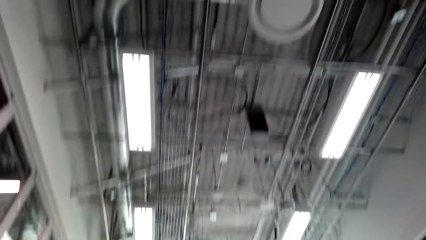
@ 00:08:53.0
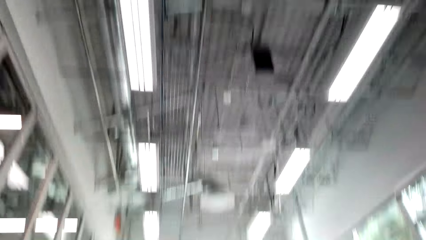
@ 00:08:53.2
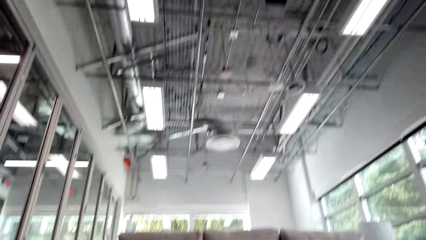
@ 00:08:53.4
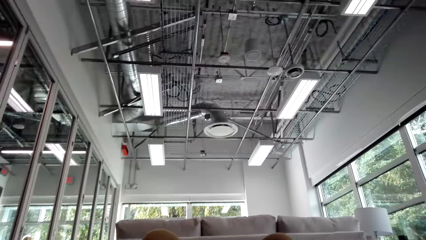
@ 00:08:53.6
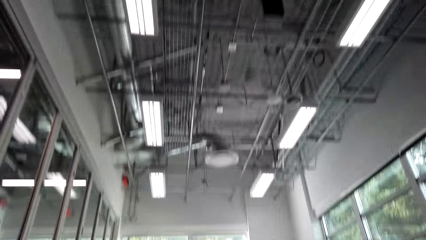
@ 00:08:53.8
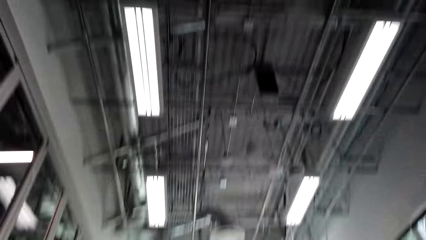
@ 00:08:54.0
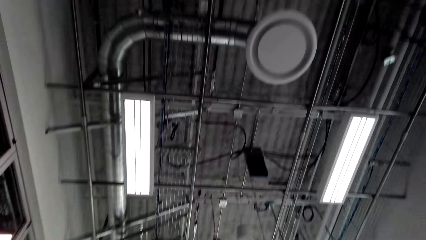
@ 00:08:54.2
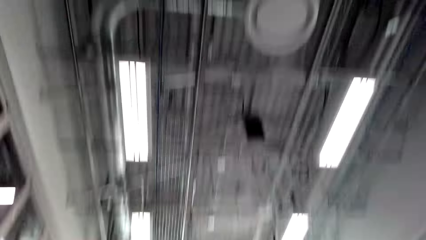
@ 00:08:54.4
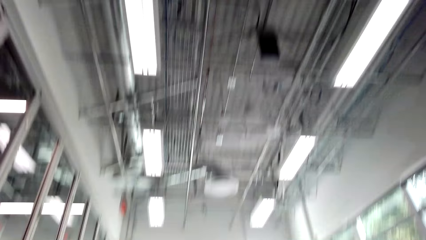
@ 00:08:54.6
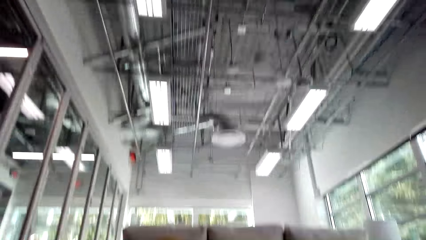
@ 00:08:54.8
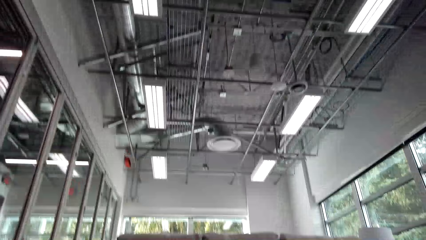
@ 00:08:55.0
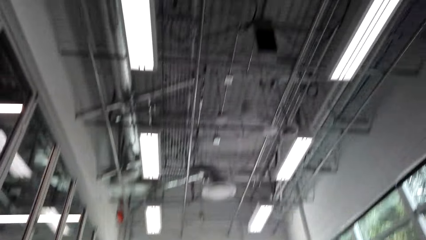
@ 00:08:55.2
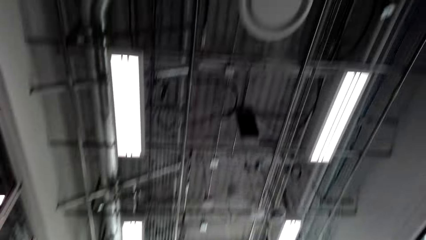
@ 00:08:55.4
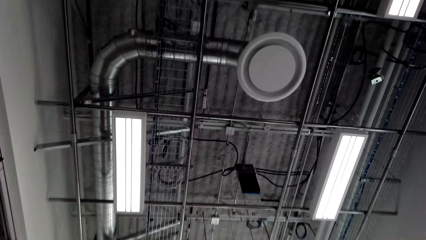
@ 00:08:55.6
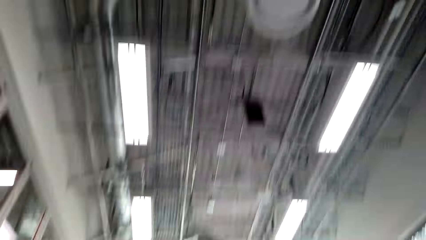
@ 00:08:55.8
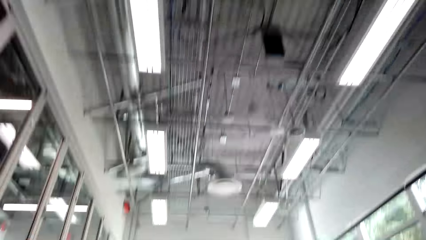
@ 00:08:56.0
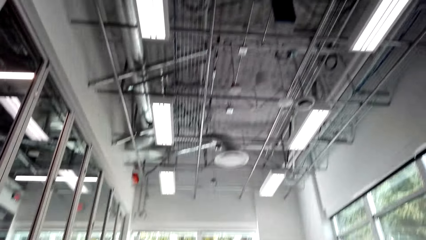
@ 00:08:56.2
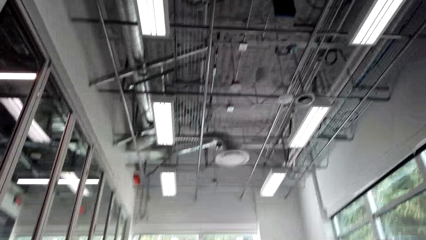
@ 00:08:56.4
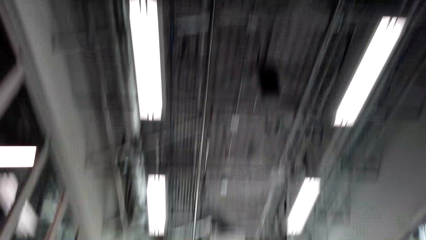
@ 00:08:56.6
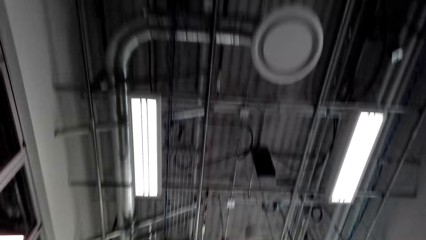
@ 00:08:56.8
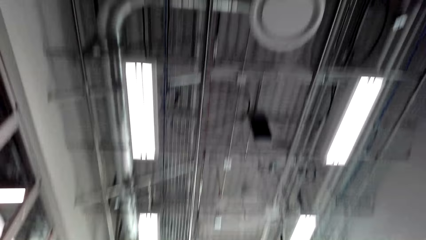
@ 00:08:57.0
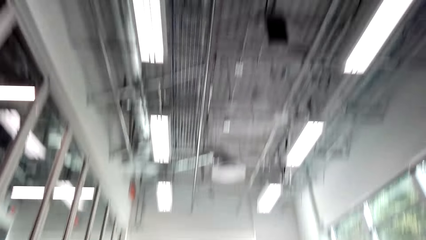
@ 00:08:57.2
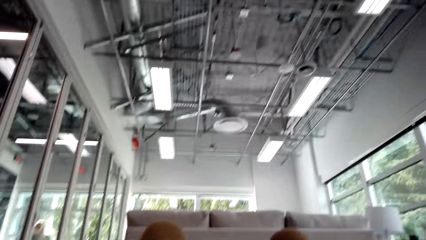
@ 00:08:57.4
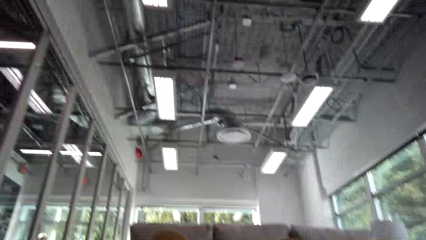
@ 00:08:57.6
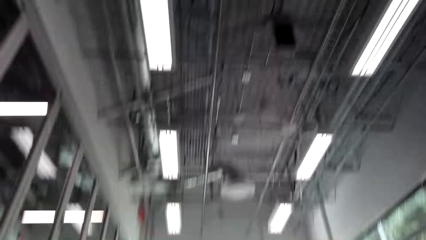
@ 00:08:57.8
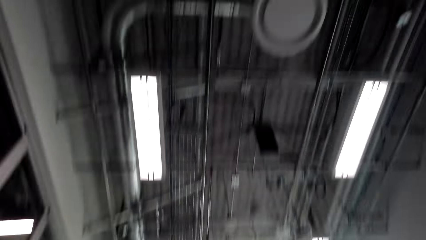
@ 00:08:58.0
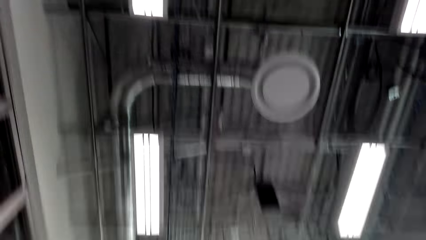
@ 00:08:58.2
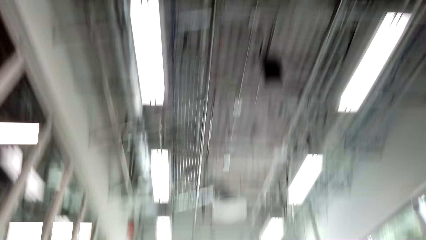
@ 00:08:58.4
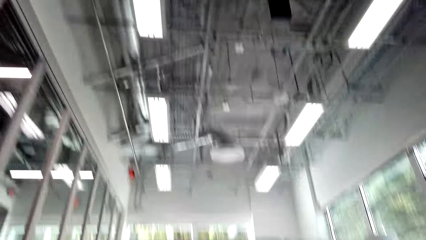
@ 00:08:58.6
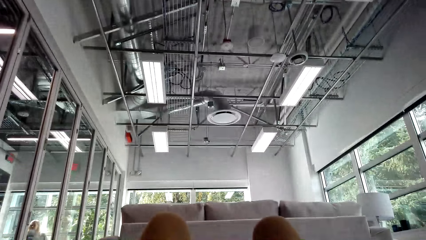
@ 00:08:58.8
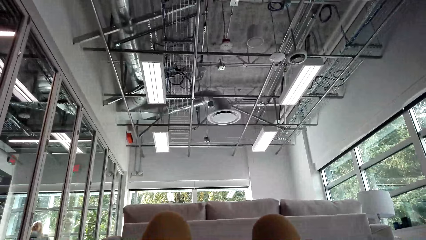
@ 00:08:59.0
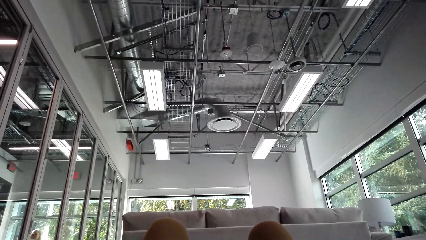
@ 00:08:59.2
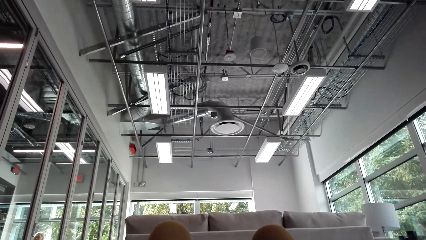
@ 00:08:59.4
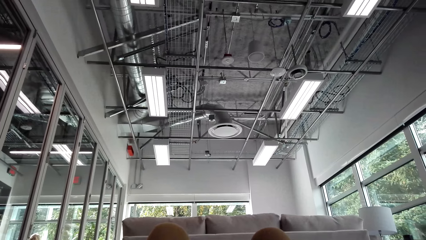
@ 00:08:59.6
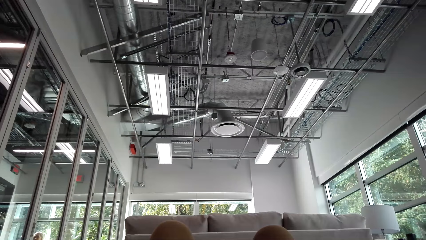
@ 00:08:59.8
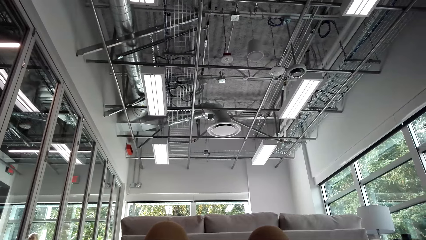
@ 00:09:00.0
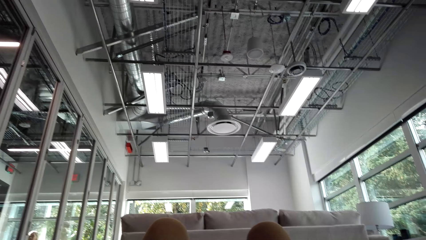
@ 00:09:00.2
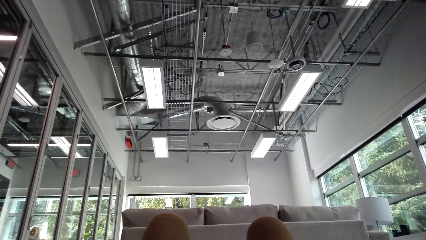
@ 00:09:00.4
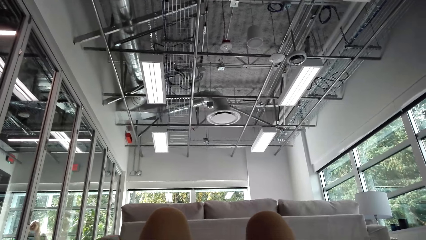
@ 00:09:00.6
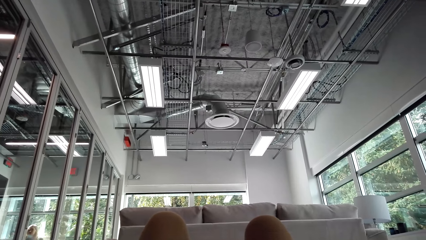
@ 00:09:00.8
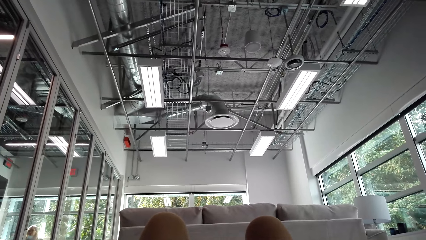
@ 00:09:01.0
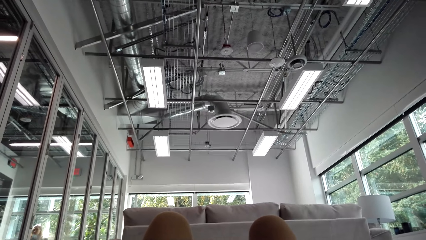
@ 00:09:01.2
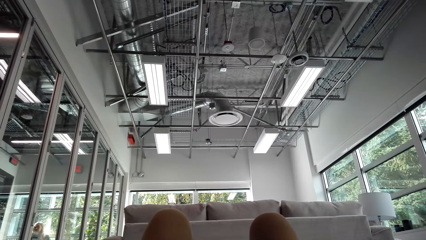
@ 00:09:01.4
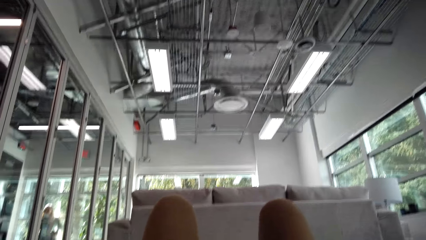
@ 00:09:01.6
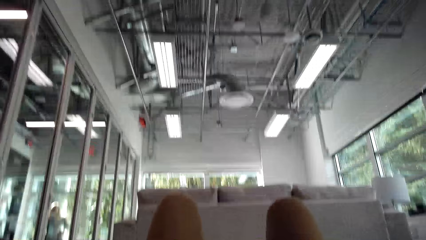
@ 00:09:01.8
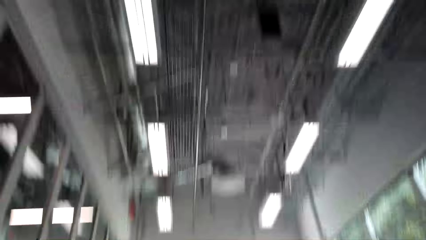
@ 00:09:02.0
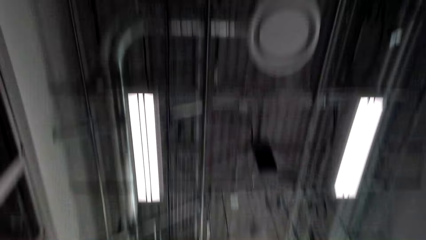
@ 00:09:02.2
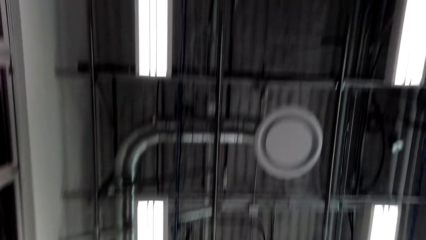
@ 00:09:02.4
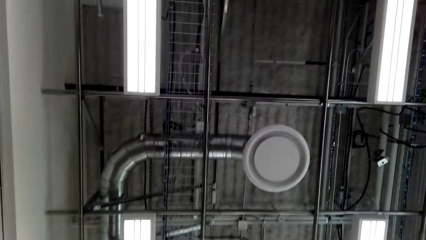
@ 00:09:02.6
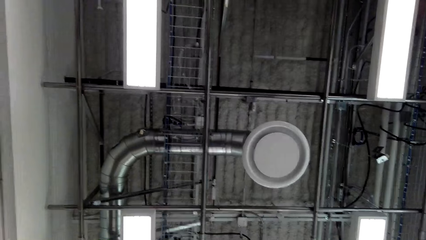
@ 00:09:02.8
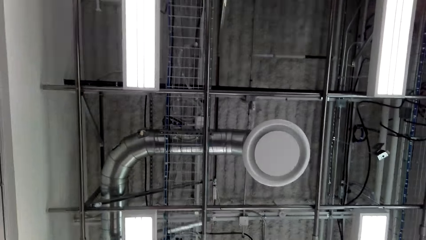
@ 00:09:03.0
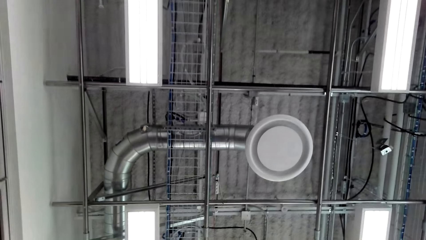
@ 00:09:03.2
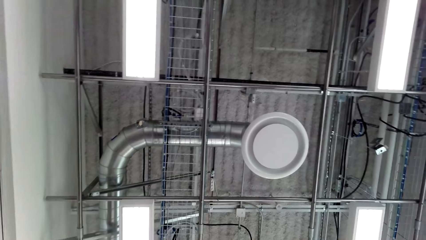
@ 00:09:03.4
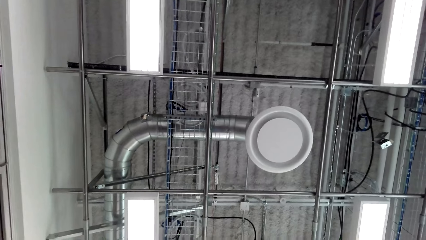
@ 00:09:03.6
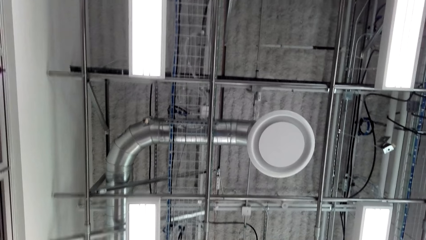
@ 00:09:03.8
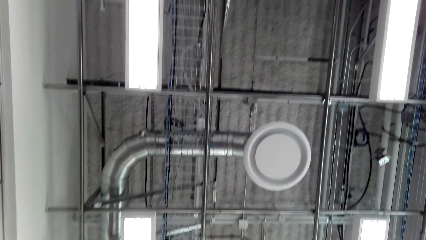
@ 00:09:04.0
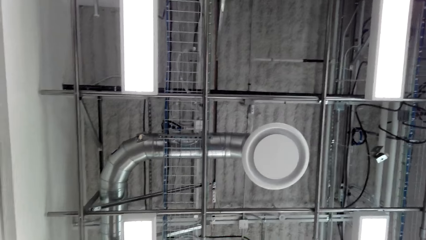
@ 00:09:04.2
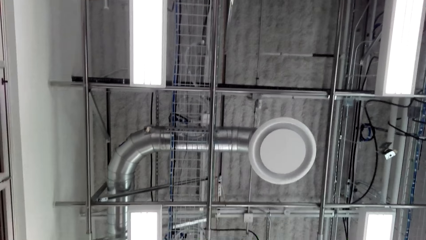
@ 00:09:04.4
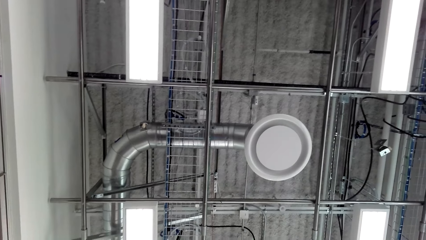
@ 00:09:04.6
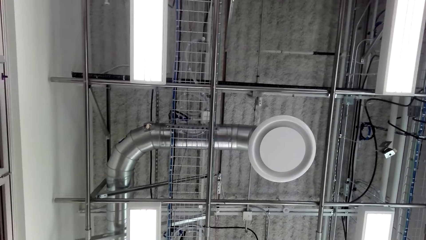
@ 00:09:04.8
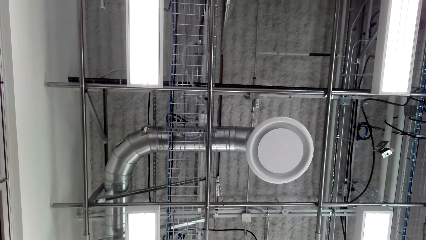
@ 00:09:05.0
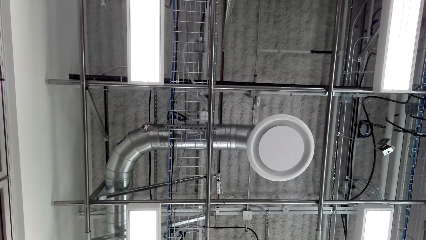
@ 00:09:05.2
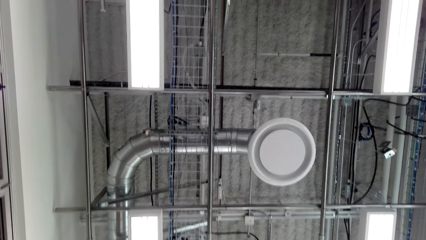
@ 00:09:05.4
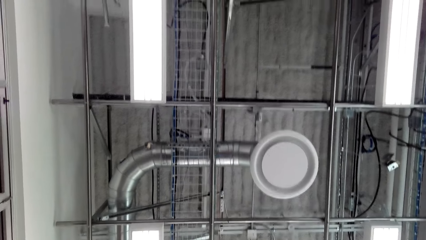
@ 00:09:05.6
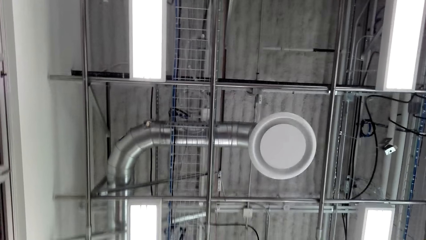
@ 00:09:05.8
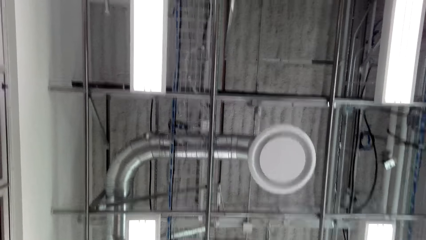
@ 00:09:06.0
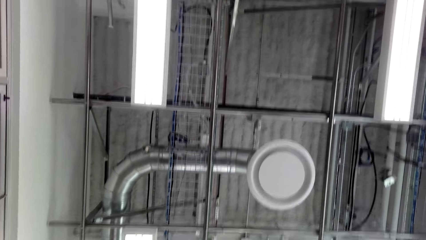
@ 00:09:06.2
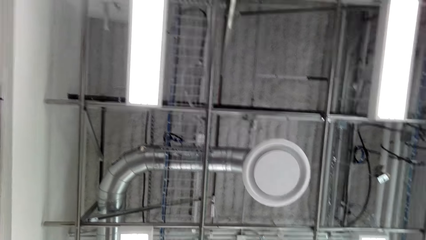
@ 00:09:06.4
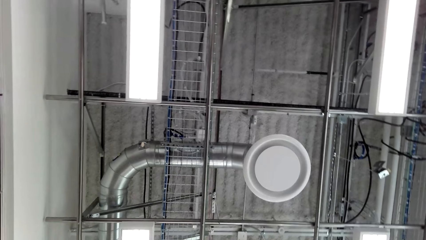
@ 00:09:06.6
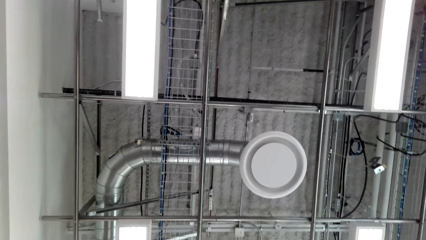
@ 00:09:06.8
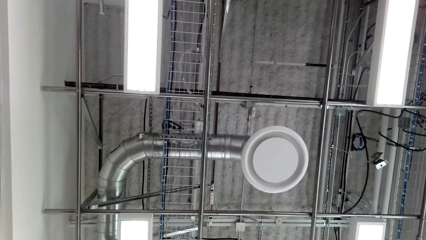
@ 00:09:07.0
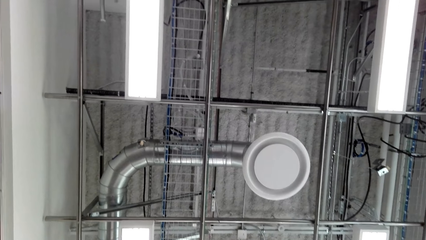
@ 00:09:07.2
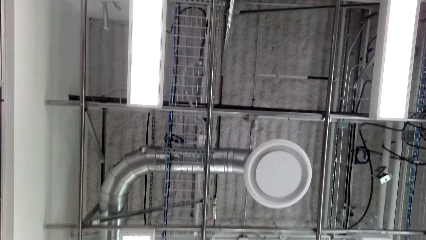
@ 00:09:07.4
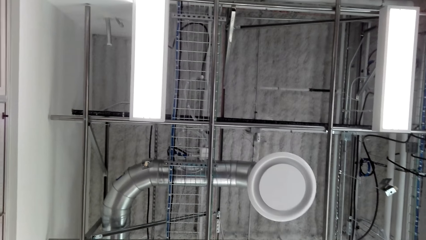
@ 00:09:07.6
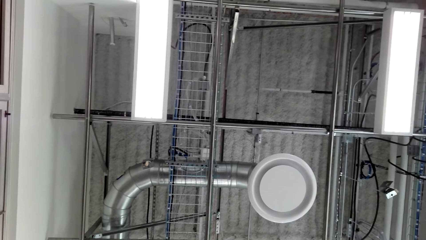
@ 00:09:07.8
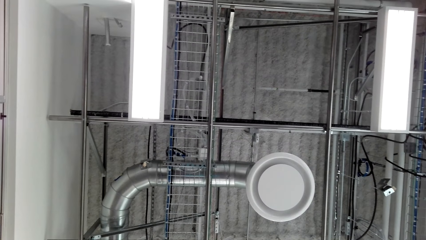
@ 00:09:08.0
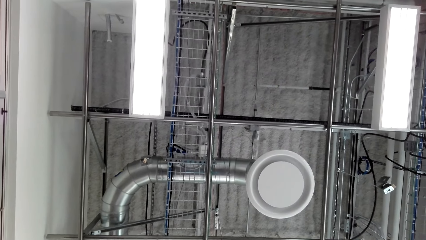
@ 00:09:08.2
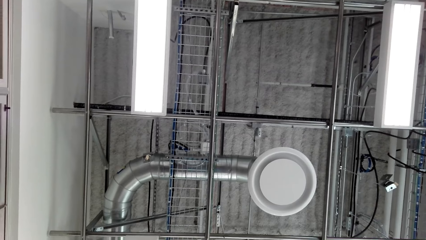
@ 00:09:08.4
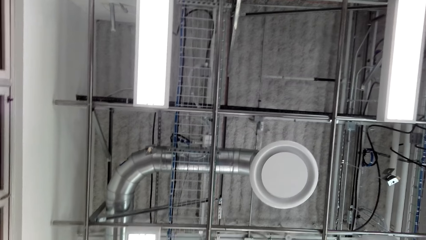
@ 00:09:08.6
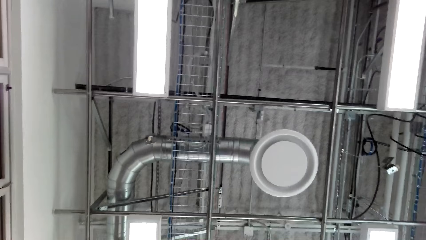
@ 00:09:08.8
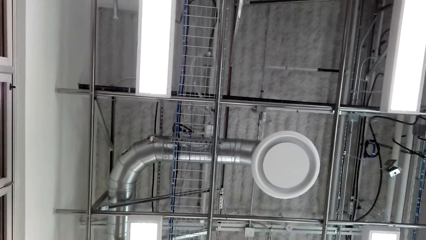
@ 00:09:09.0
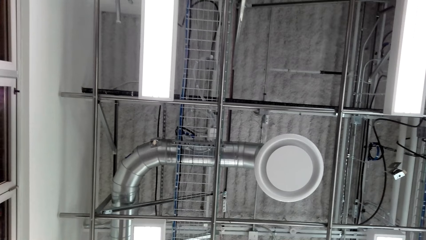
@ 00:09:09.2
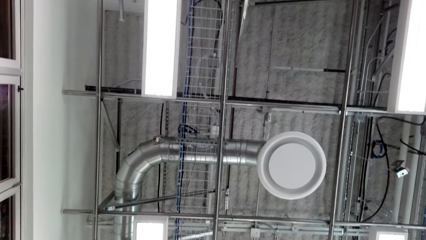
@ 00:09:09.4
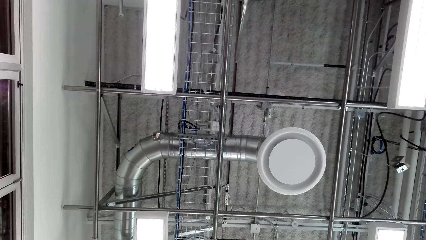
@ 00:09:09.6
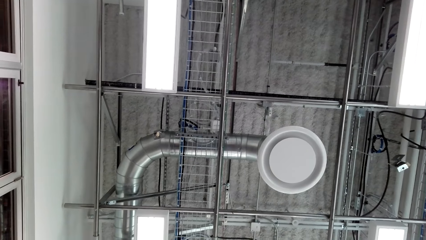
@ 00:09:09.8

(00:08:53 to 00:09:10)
The camera wearer lies on the yoga mat on the floor.
